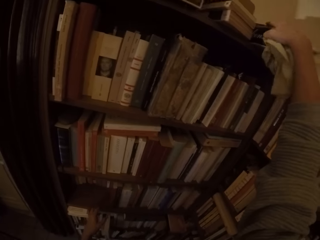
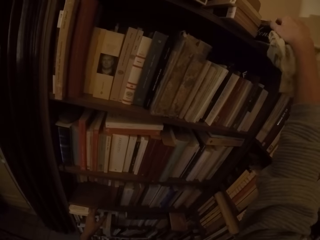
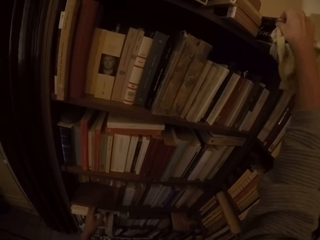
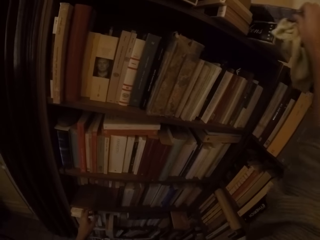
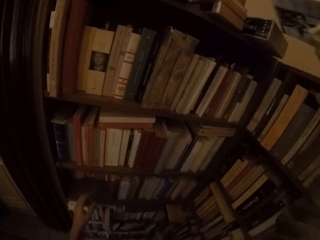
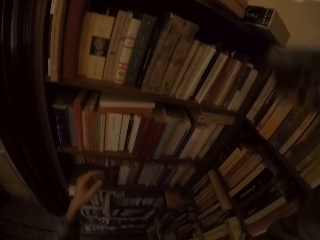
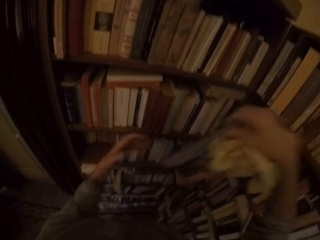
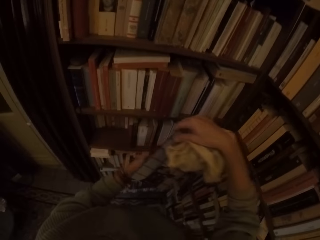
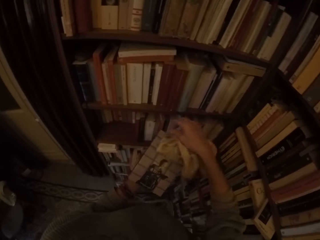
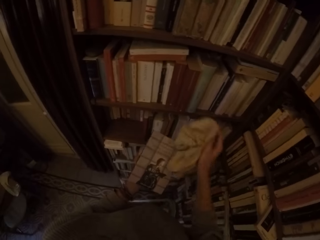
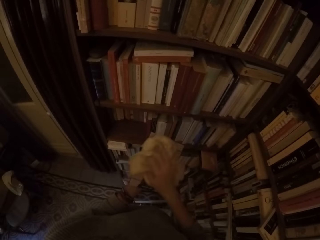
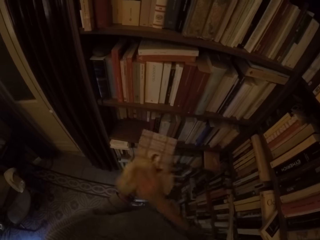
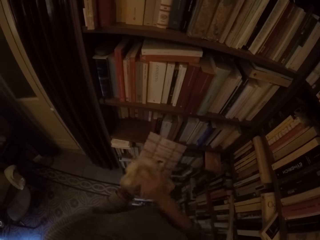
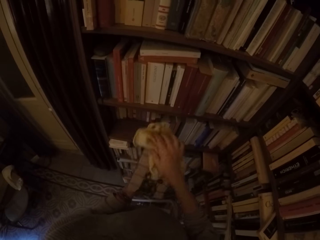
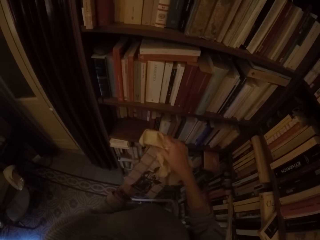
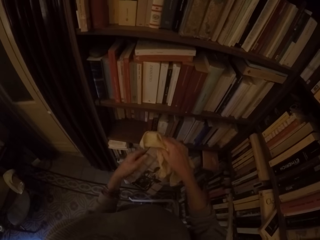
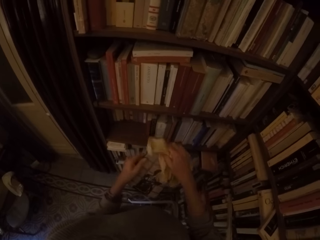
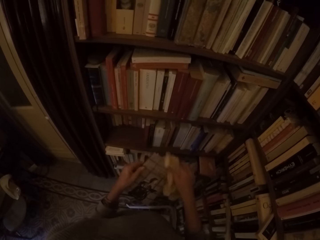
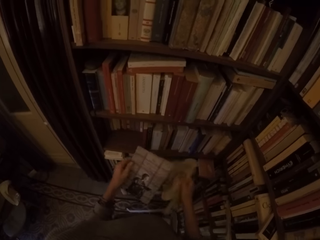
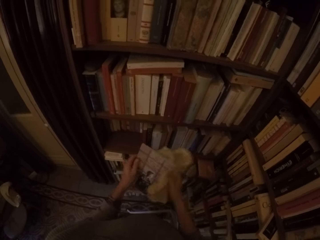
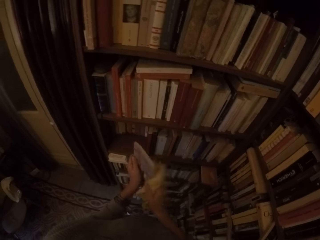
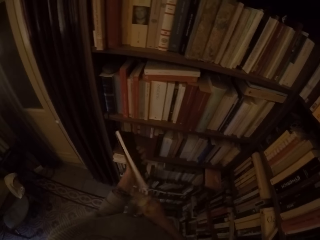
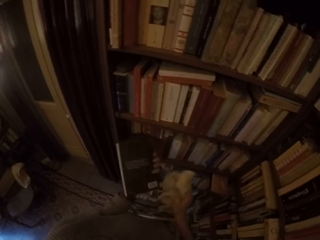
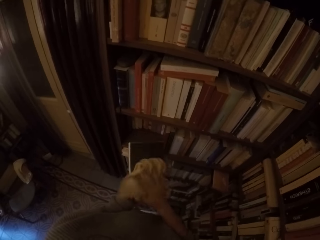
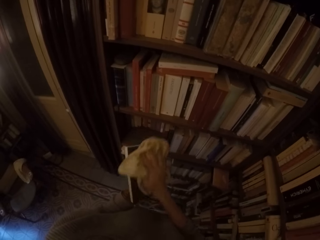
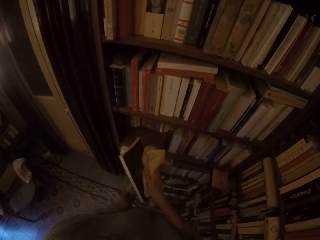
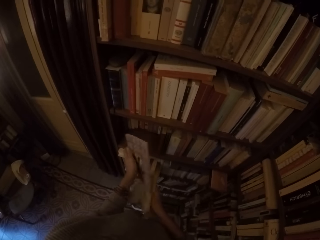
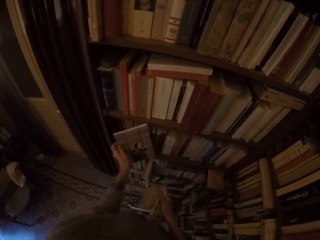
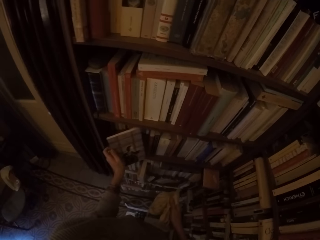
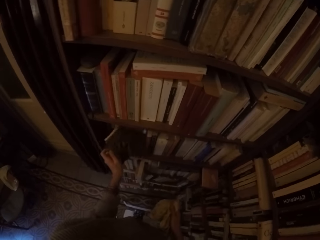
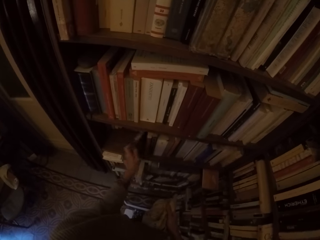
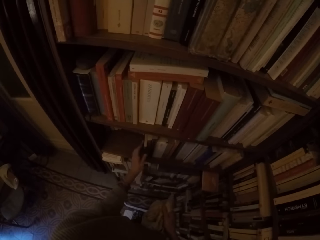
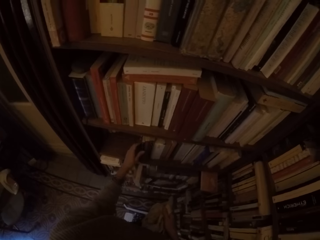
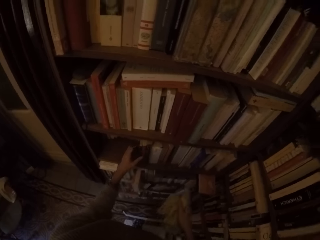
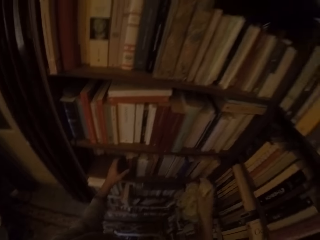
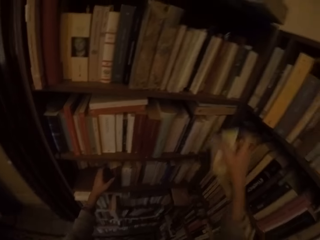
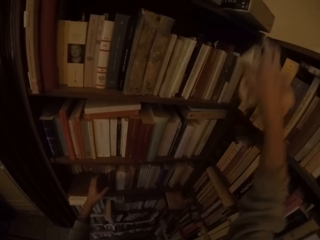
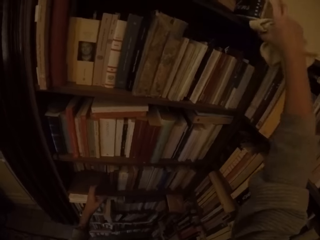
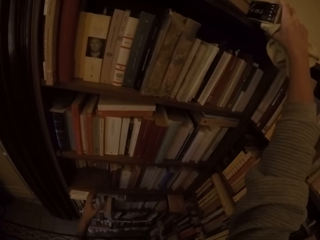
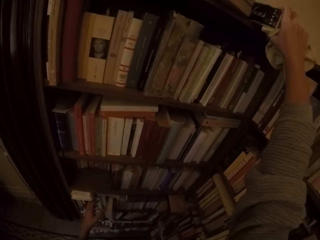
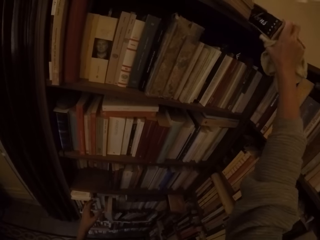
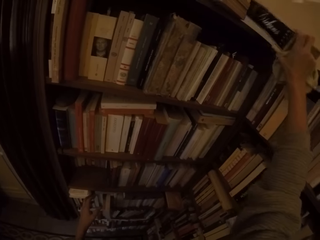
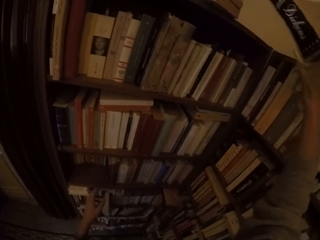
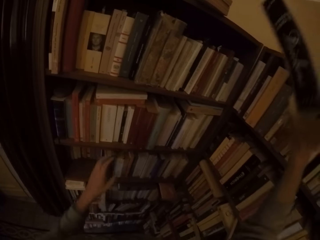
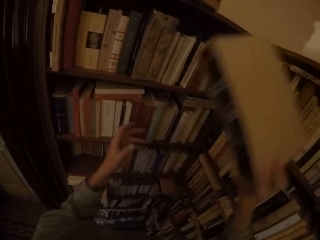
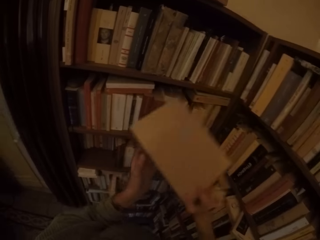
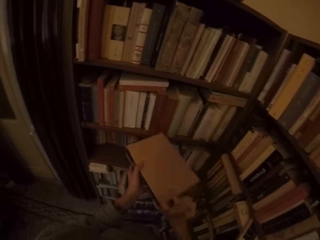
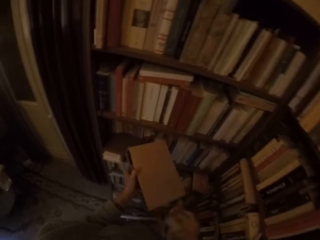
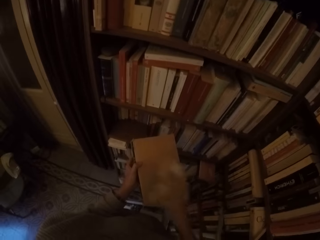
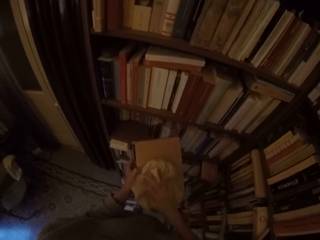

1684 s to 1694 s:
The camera wearer picks a book from the top of the book shelf with her right hand. She cleans the book with the rag with her right hand. She turns the book around with both hands. She cleans the book with the rag with her right hand. She puts the book in the book shelf with her left hand. She picks a book from the top of the book shelf with her right hand.

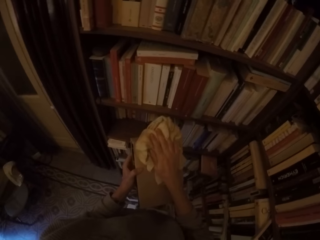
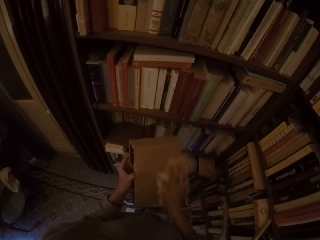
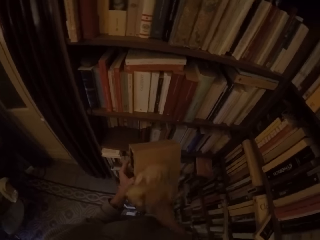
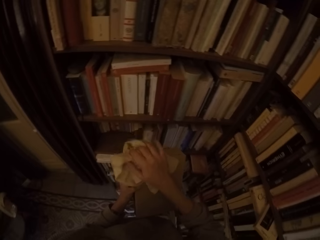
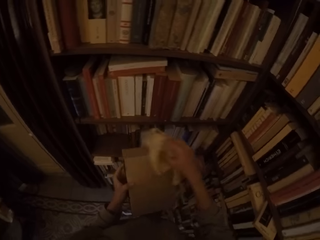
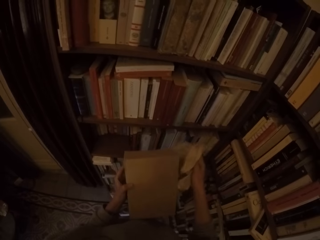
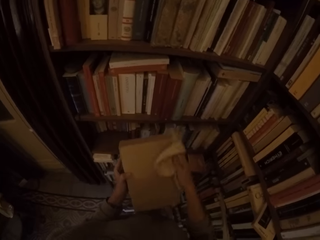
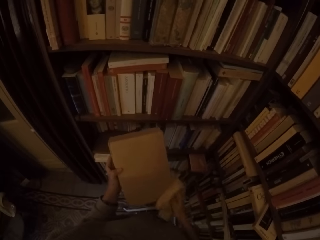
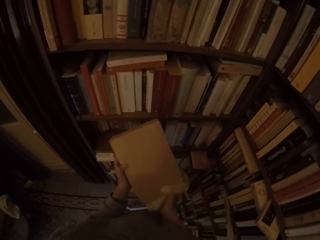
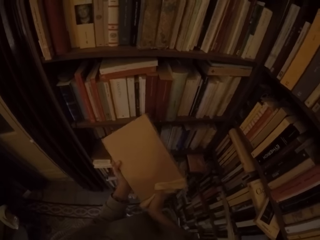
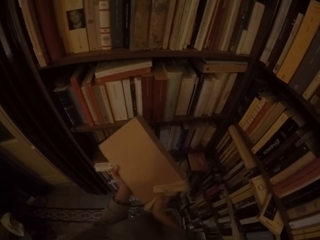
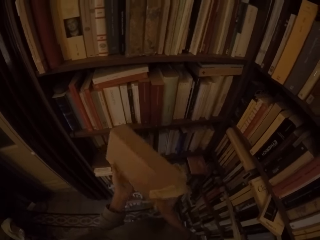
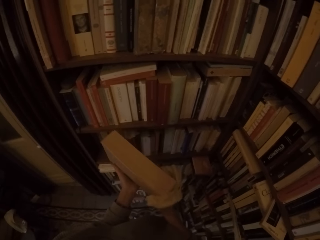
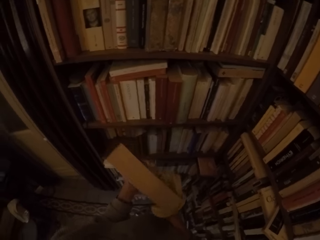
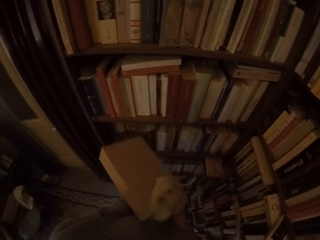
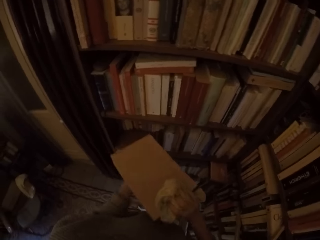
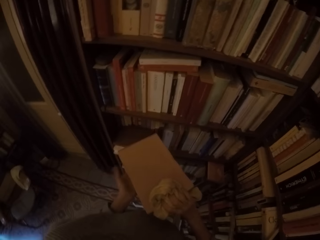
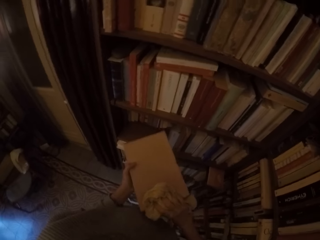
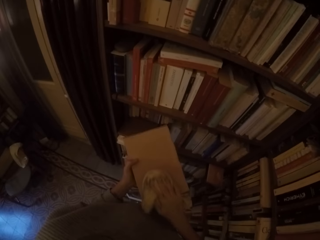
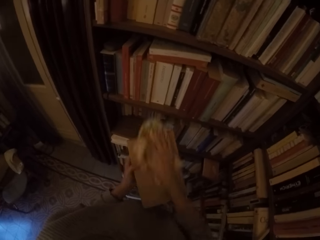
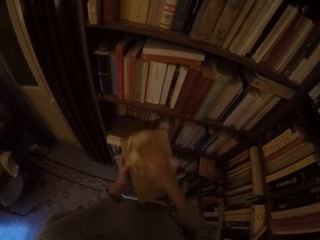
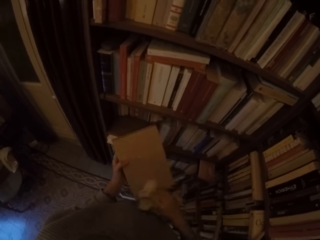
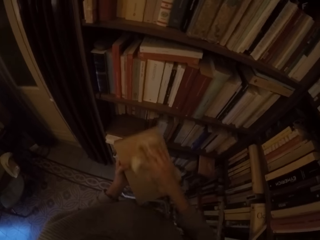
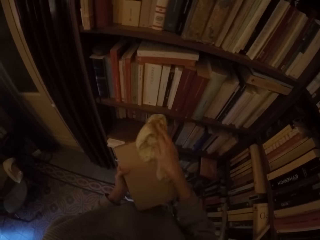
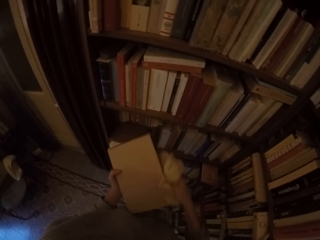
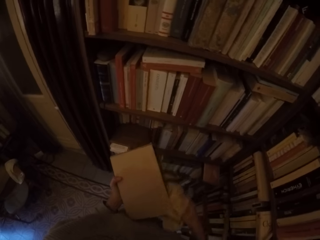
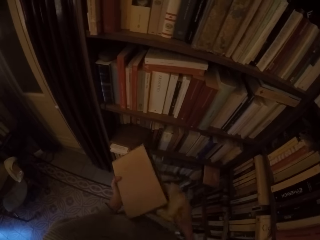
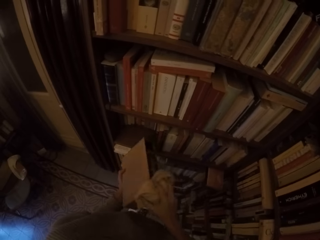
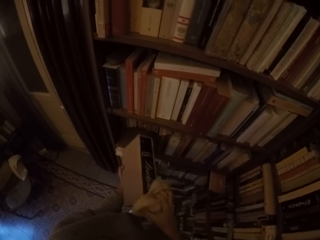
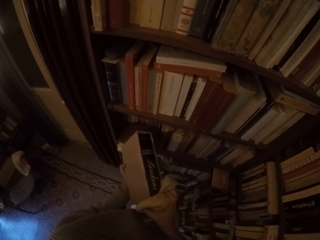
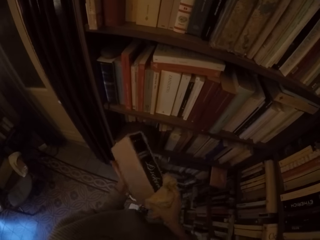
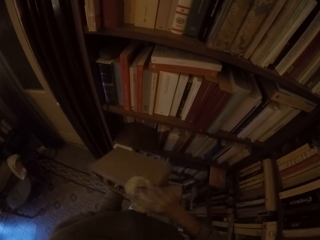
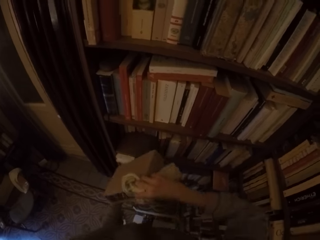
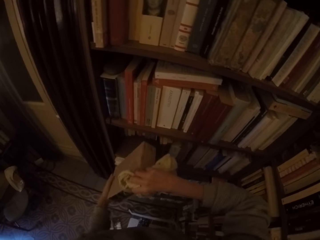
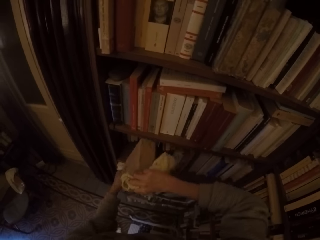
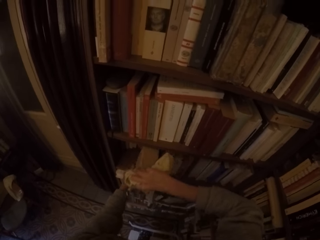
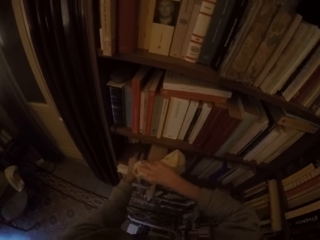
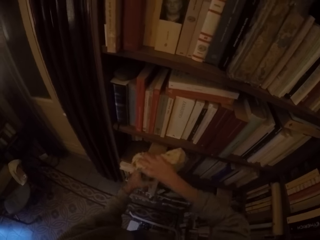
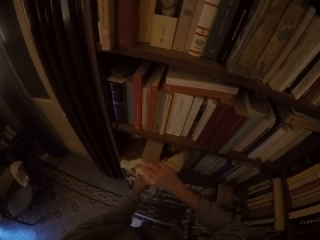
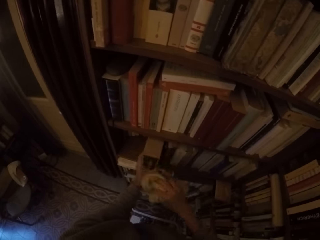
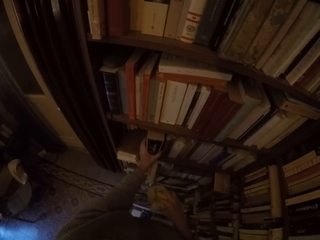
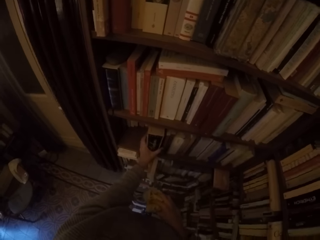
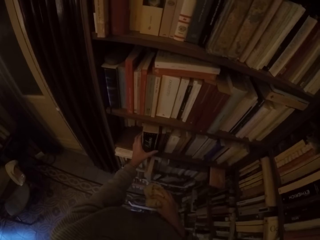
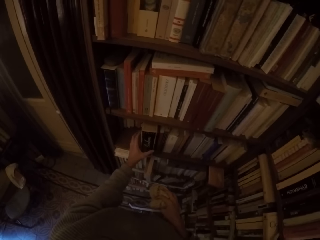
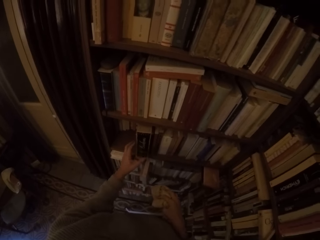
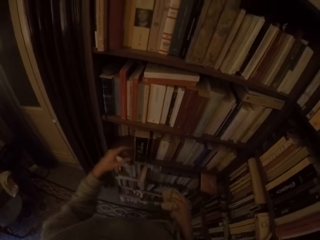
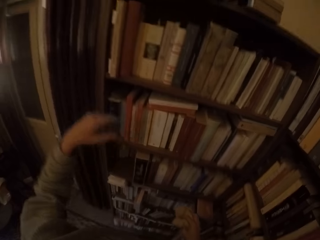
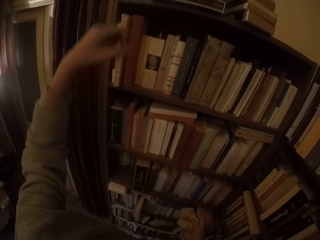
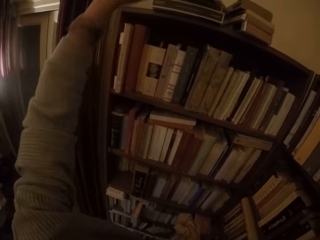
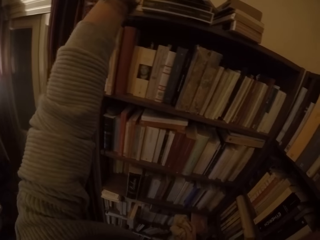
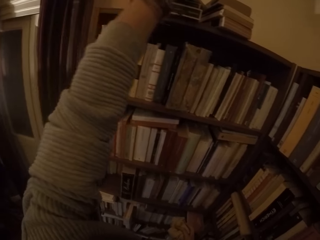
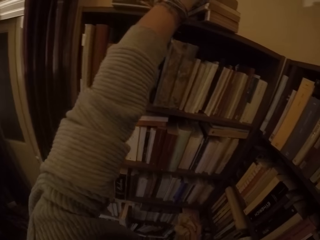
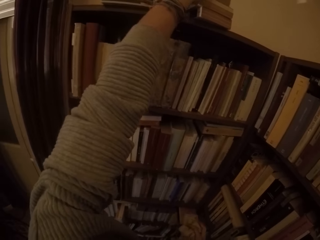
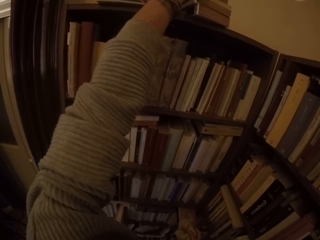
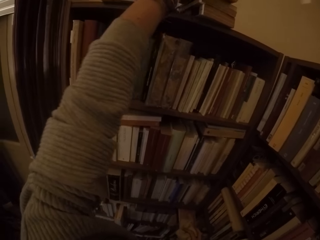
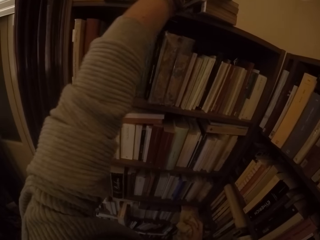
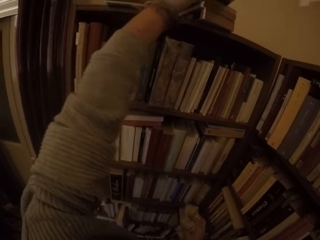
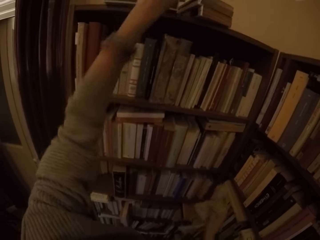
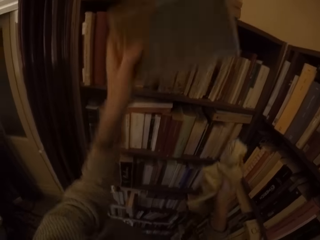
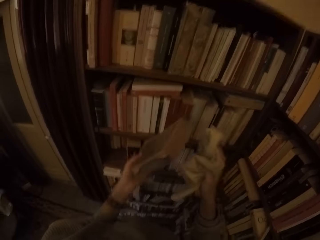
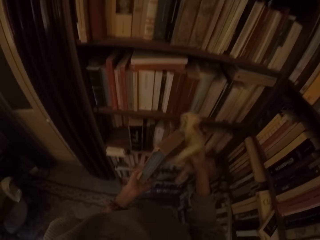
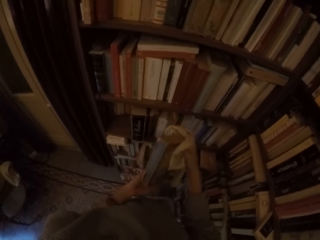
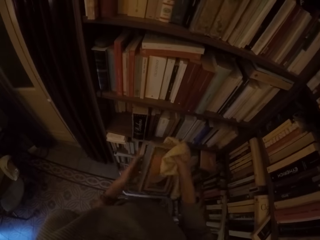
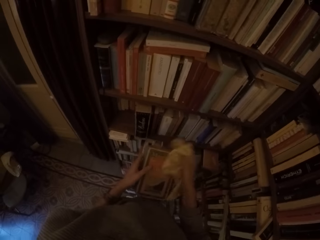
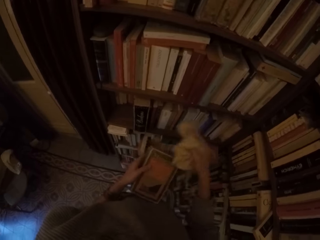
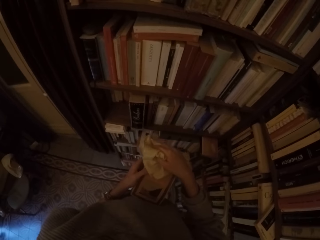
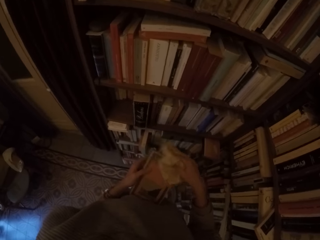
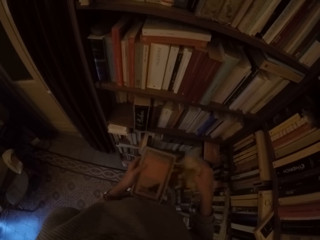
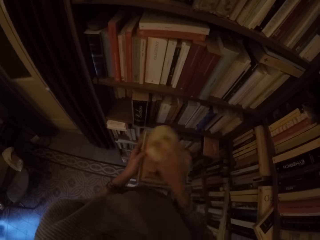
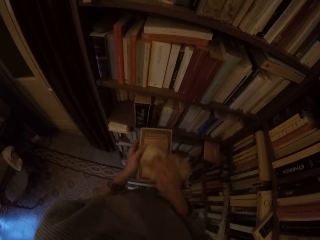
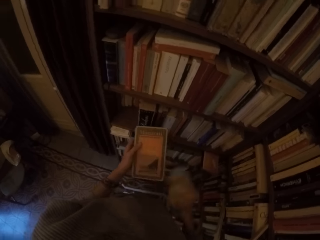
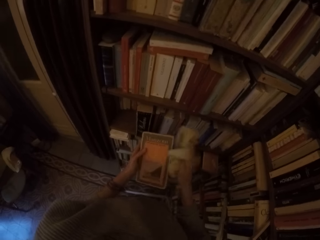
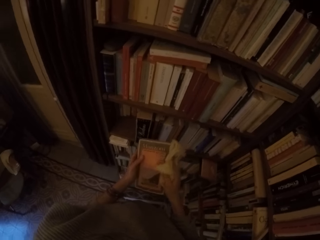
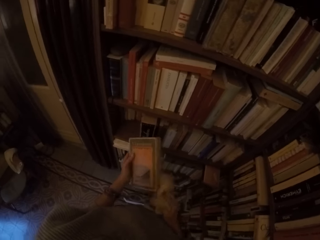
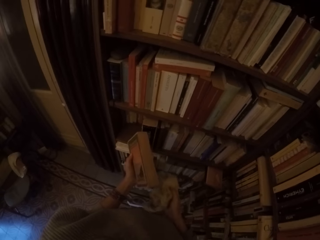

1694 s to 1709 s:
The camera wearer cleans the book with the rag with her right hand. She turns the book around with both hands. She cleans the book with the rag with her right hand. She puts the book in the book shelf with both hands. She picks a book from the top of the book shelf with her right hand. She cleans the book with the rag with her right hand.
